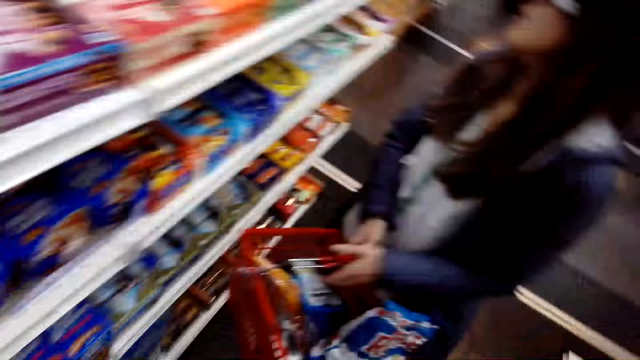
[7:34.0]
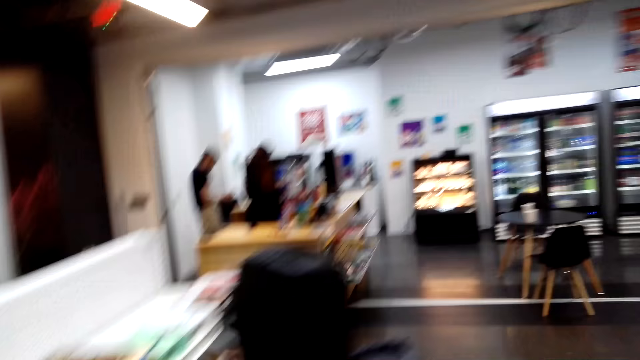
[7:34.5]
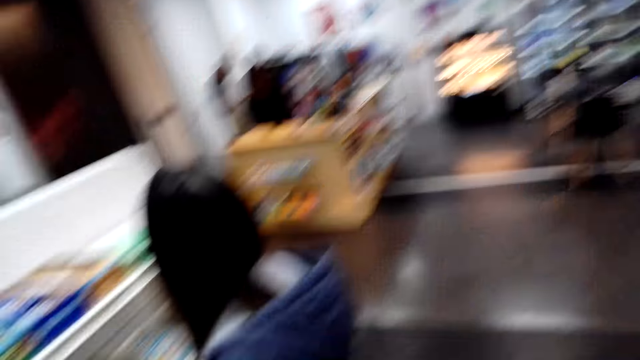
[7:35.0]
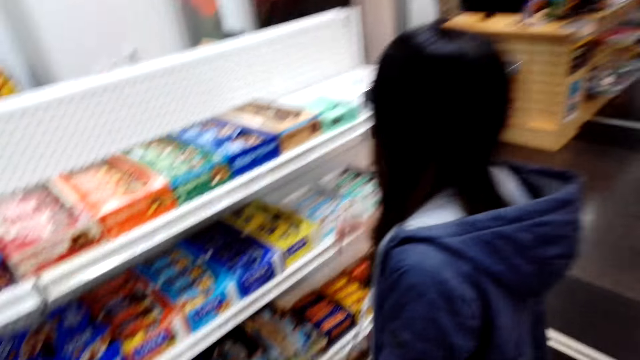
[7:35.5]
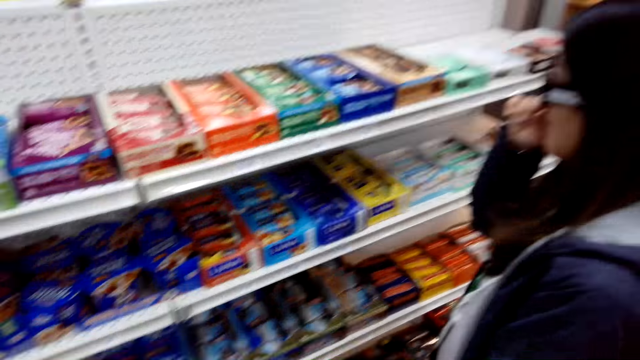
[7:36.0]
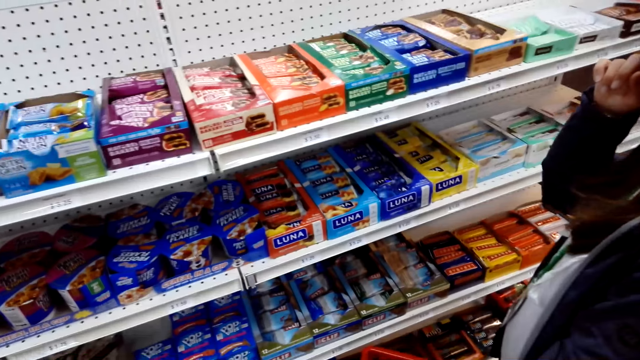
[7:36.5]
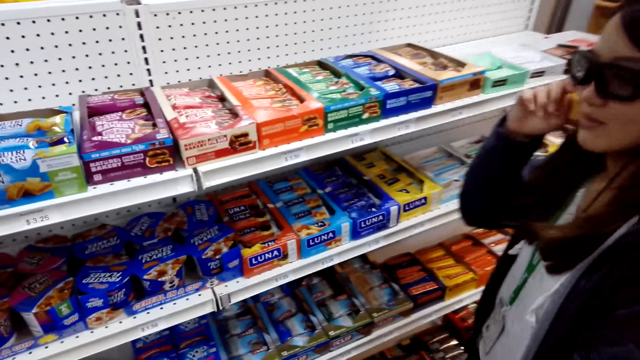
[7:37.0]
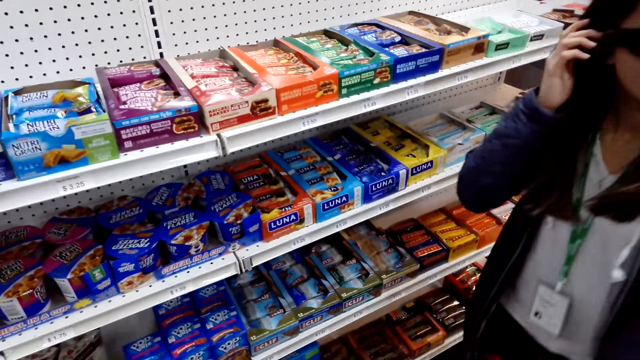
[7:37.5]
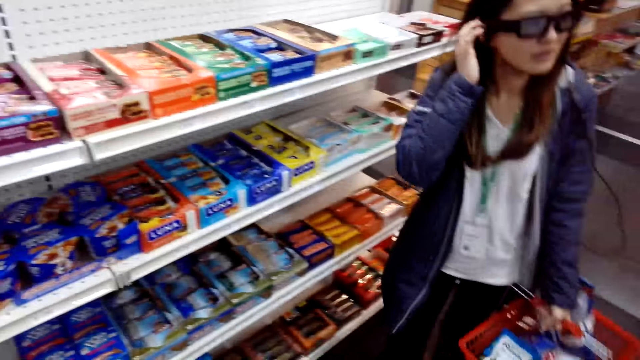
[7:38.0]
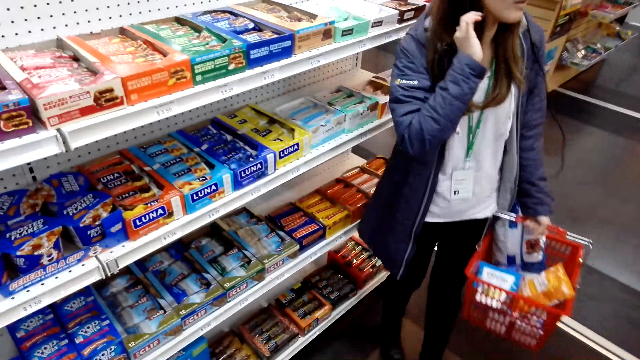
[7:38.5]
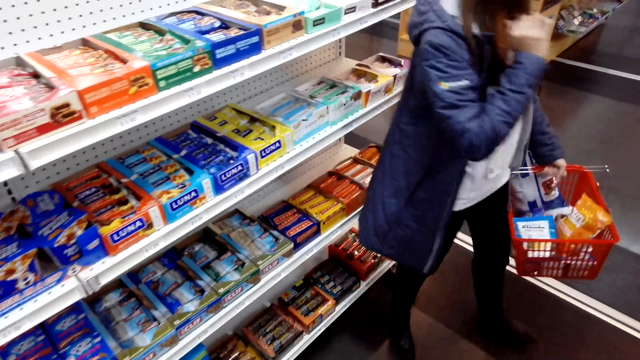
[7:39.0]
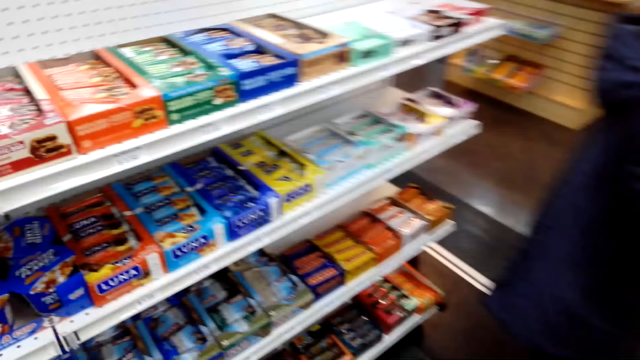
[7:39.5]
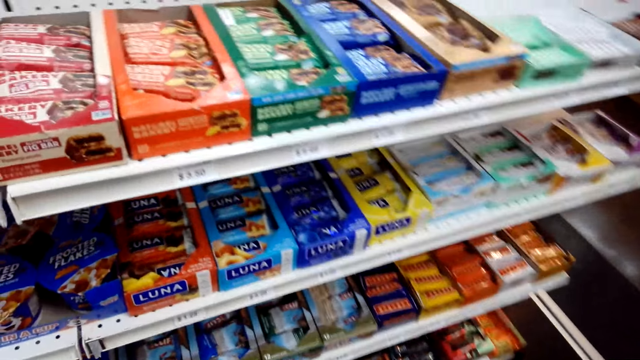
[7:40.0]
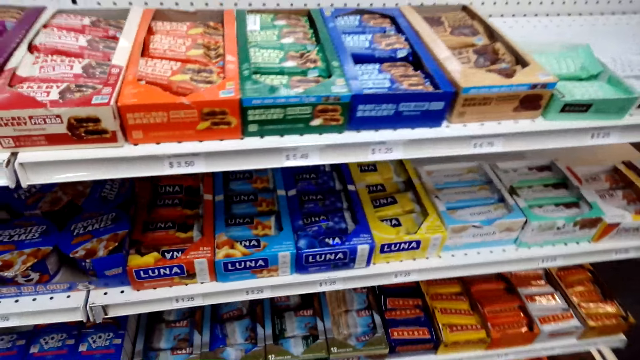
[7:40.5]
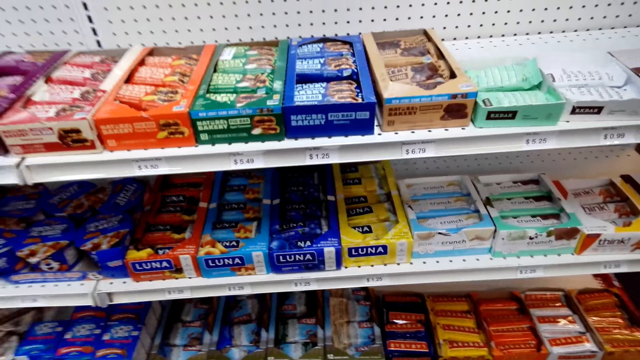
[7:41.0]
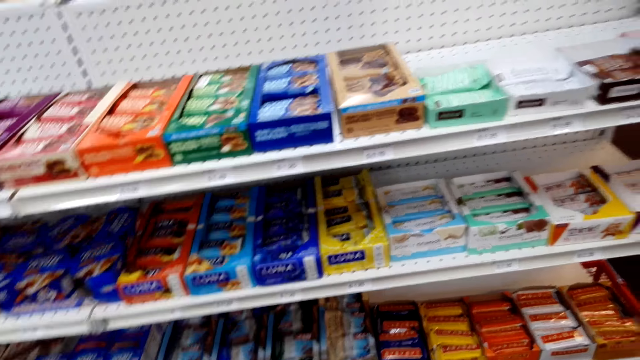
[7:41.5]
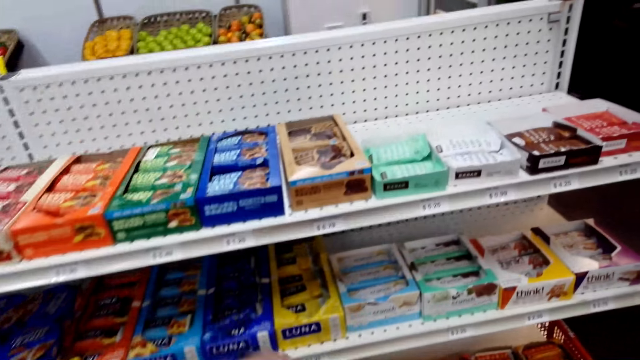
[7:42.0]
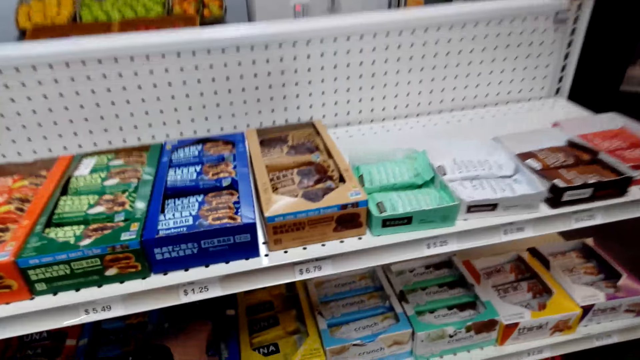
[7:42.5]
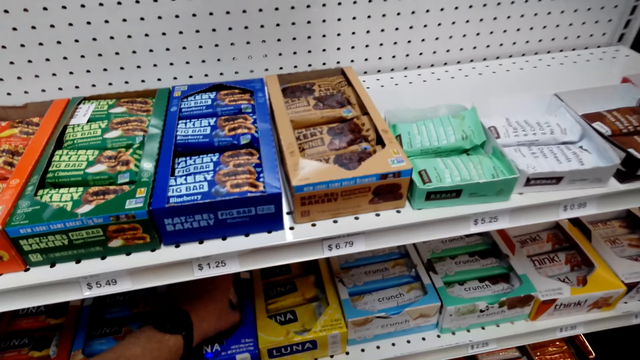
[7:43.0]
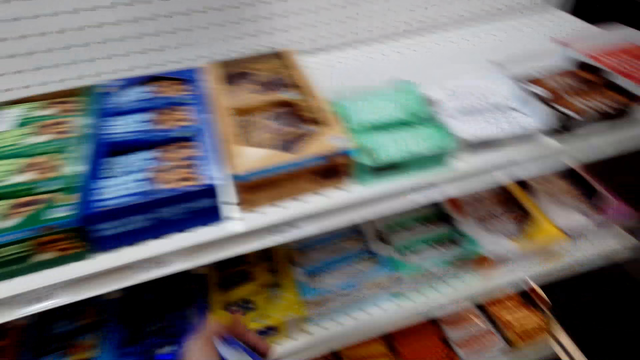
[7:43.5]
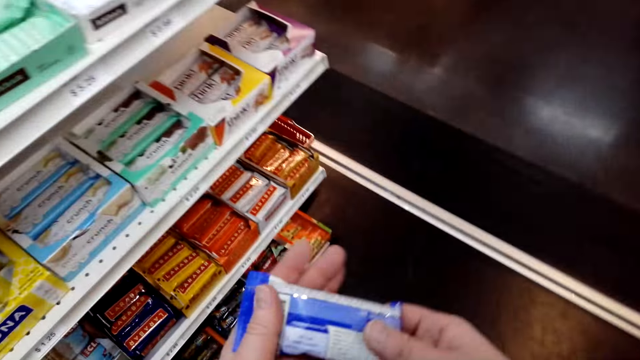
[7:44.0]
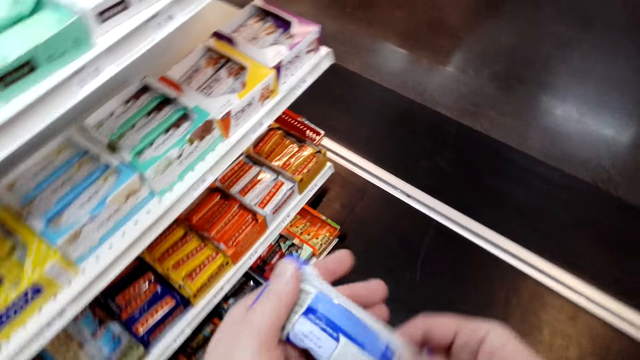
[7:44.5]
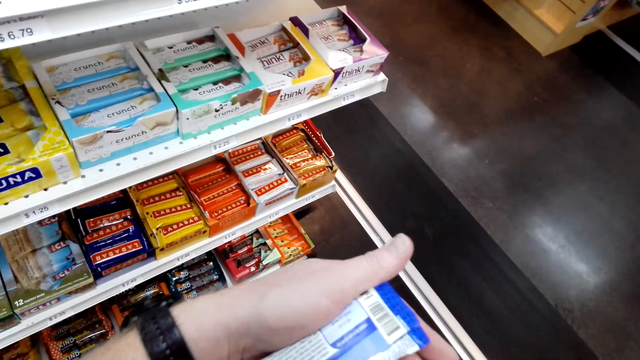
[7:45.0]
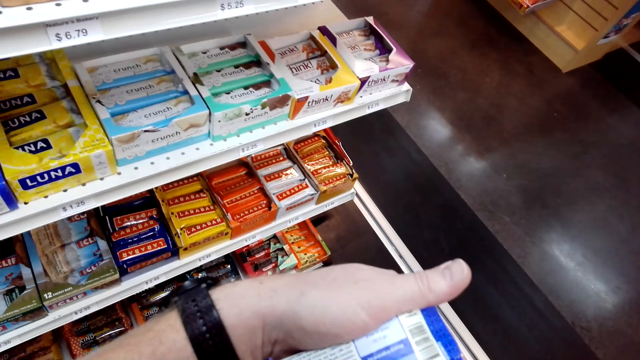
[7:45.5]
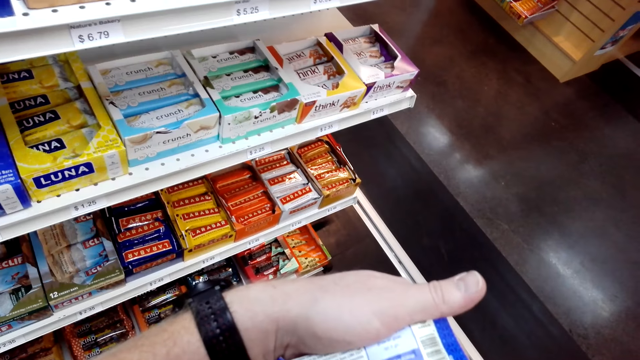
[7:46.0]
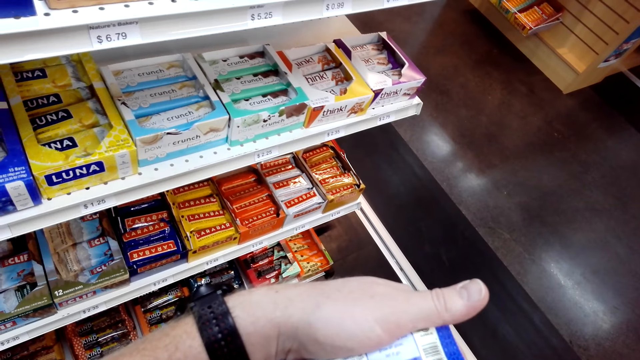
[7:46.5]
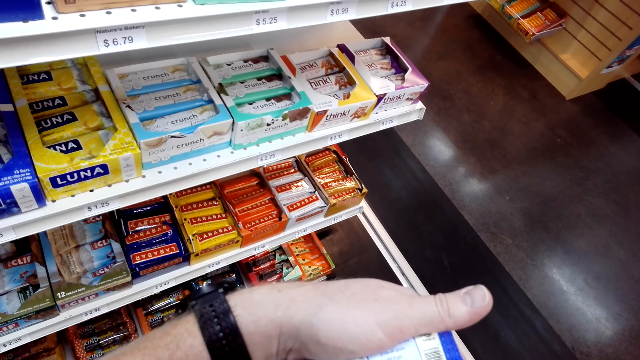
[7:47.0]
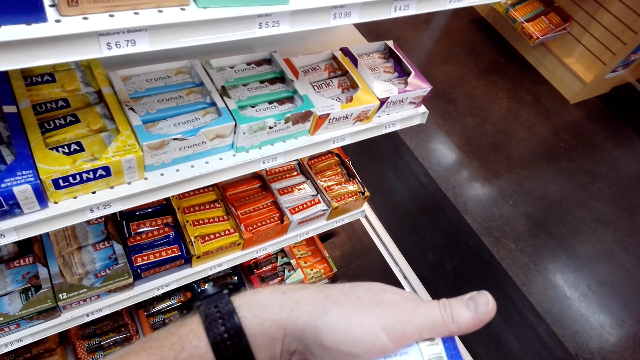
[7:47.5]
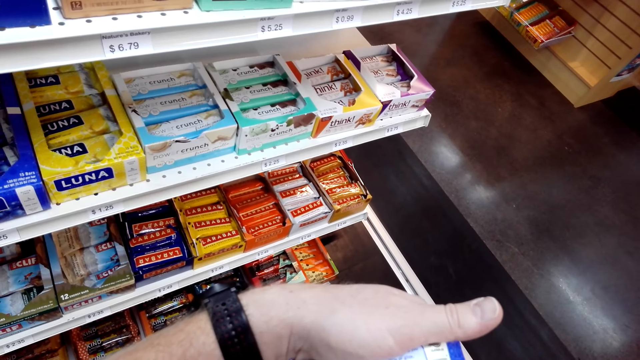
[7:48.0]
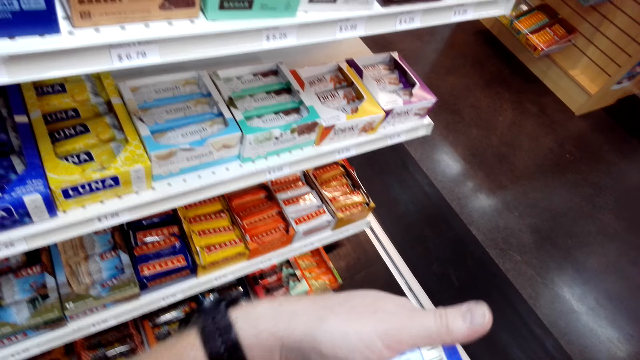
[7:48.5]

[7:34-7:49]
The camera wearer places the can on the shelf. A lady touches her face, touches her hair, and moves. The camera wearer moves. They pick up a bar of Luna or snack on the shelf. They check the bar of Luna. They hold the snack with both hands.

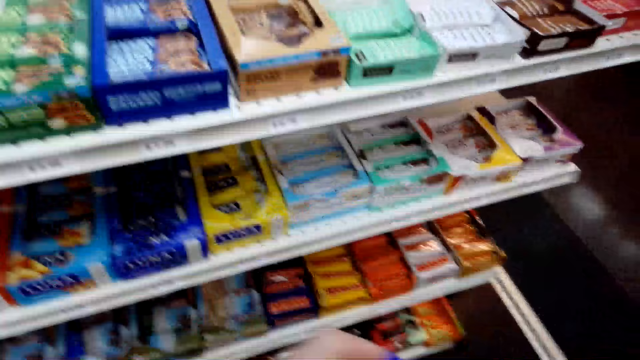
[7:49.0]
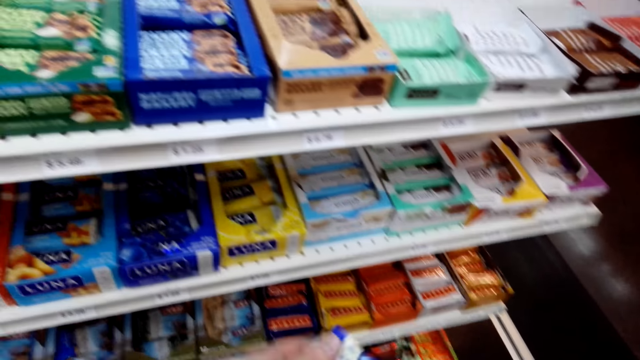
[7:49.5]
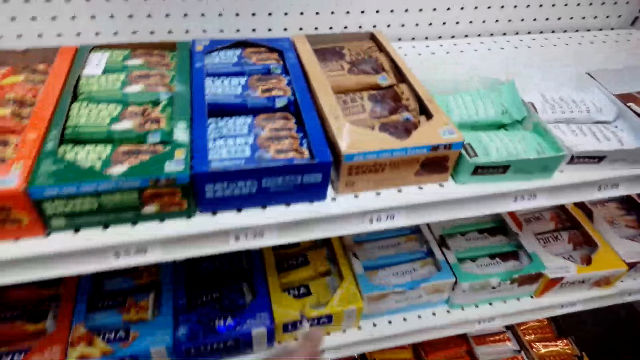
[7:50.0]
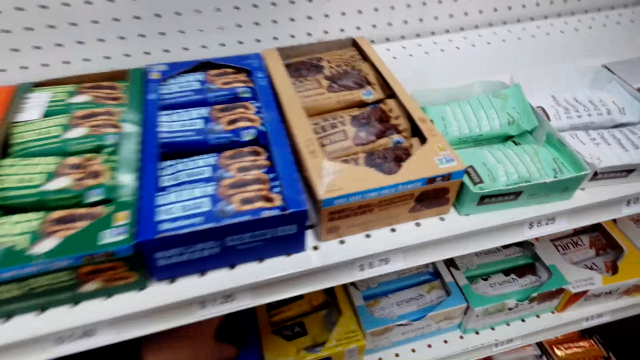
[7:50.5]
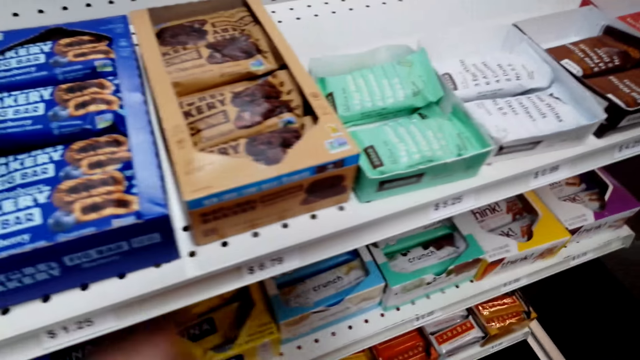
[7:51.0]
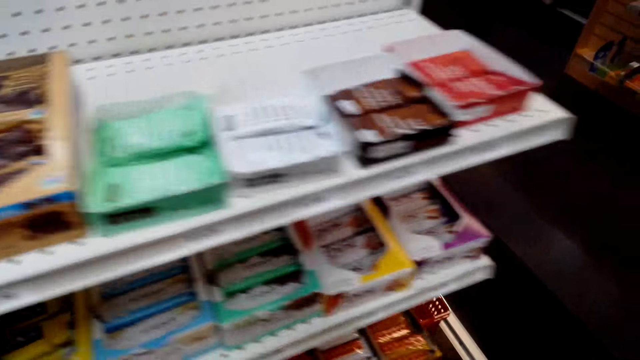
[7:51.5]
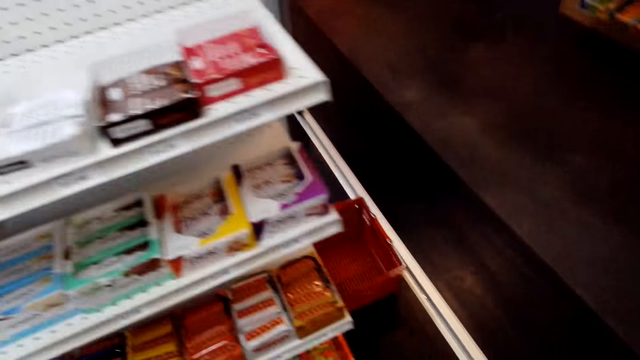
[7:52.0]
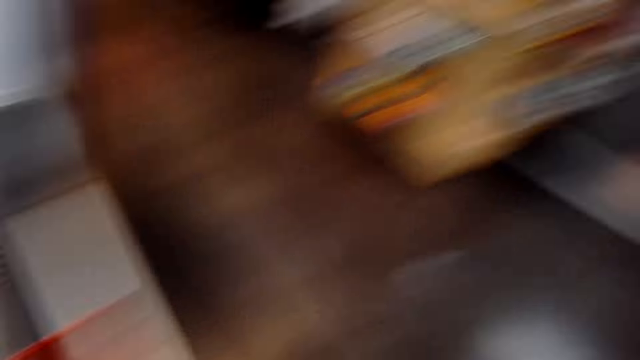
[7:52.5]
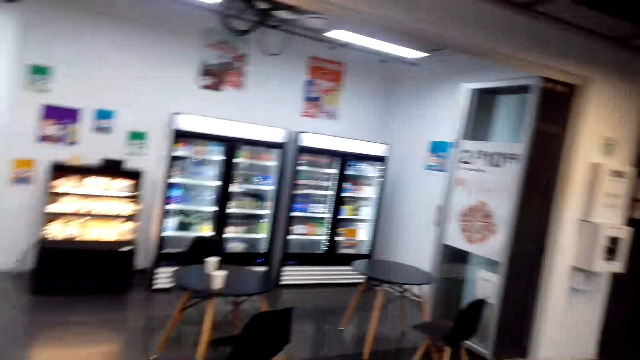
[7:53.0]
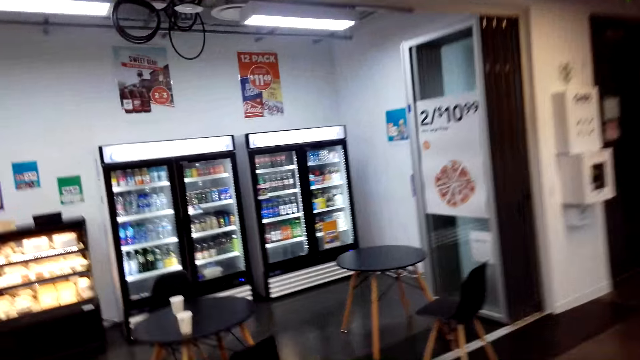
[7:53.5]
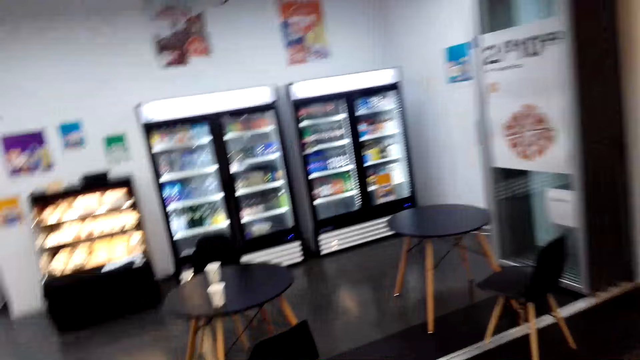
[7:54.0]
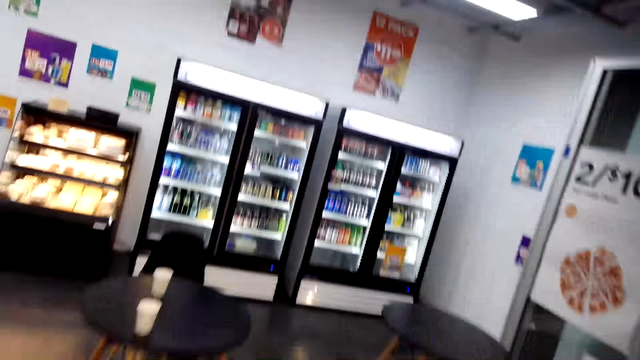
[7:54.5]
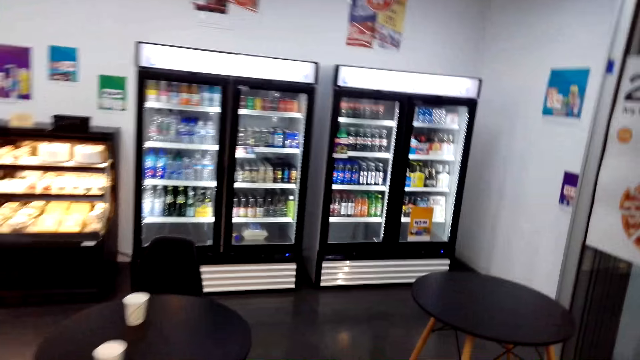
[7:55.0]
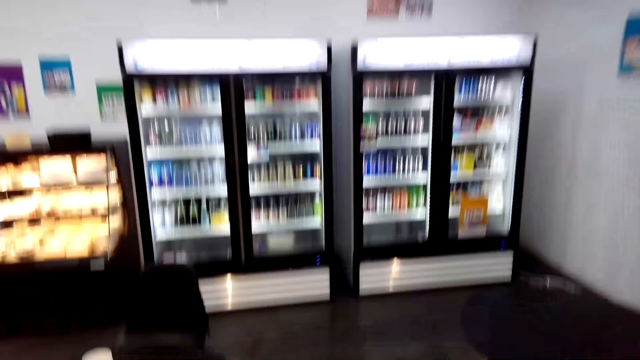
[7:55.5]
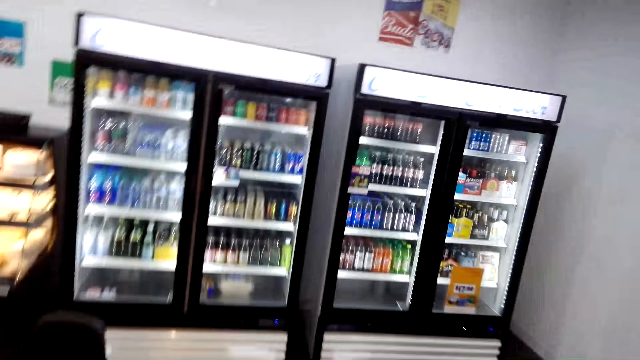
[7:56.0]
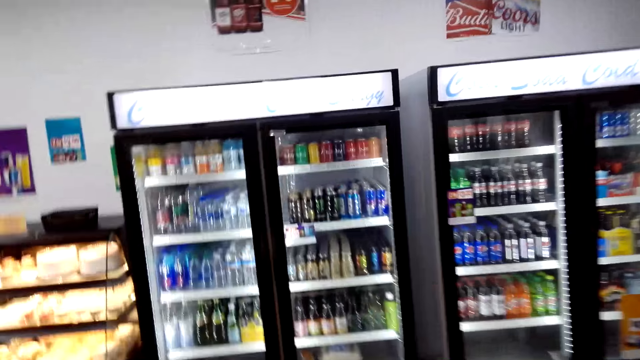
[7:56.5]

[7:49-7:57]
The camera wearer puts the snack in the shelf. They walk around in the store.
